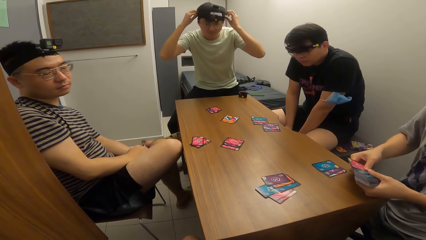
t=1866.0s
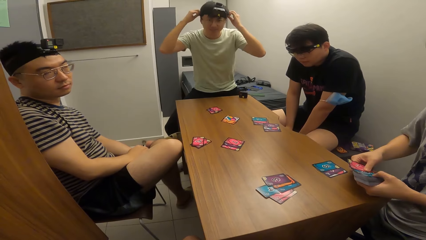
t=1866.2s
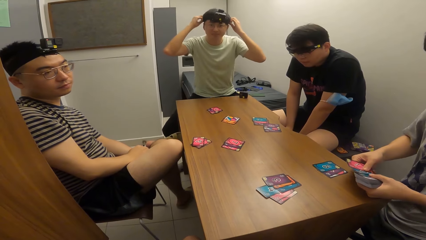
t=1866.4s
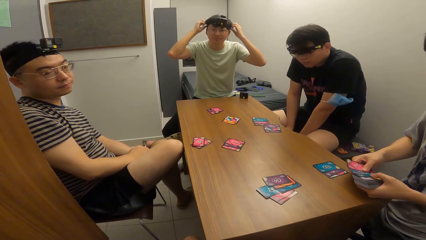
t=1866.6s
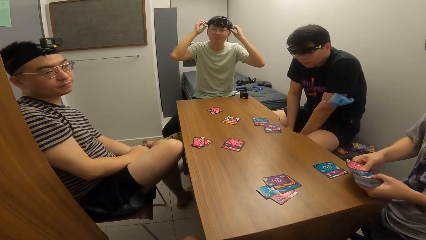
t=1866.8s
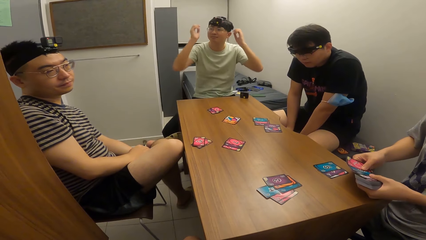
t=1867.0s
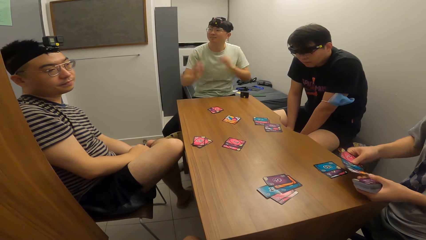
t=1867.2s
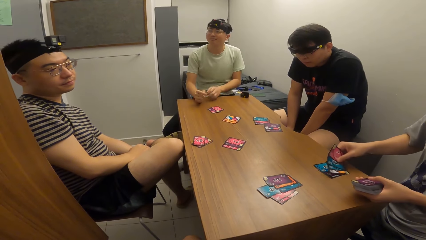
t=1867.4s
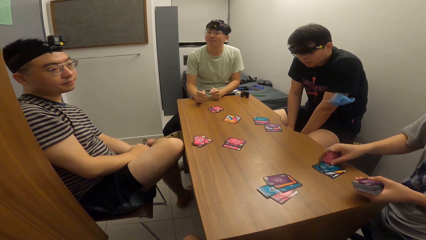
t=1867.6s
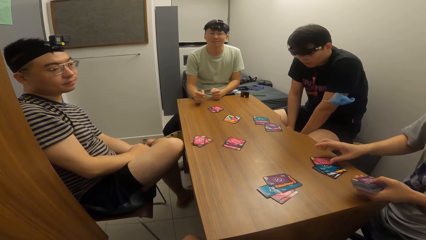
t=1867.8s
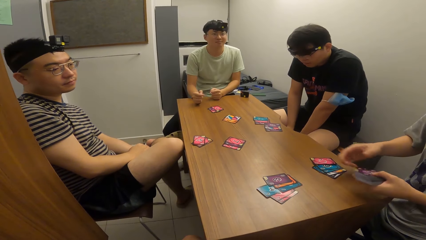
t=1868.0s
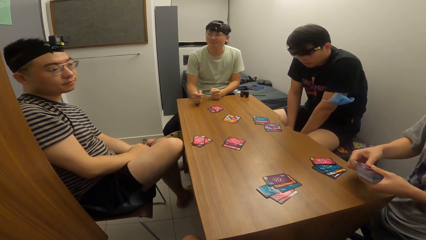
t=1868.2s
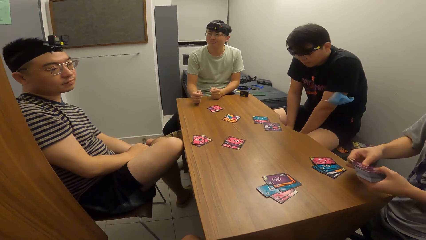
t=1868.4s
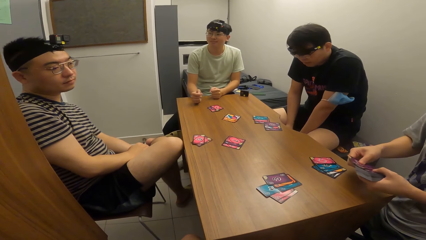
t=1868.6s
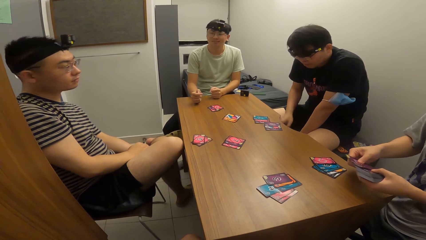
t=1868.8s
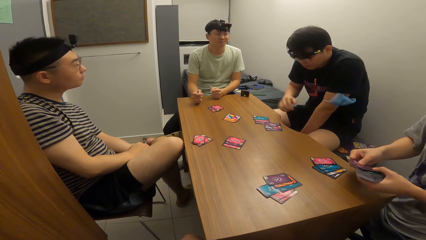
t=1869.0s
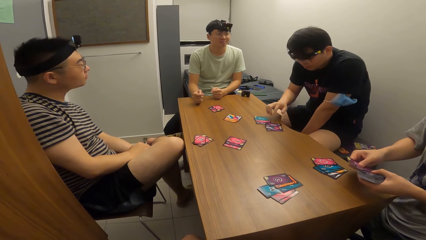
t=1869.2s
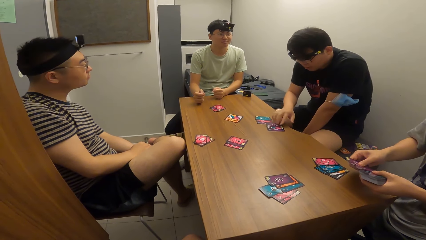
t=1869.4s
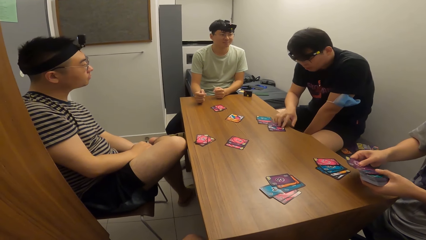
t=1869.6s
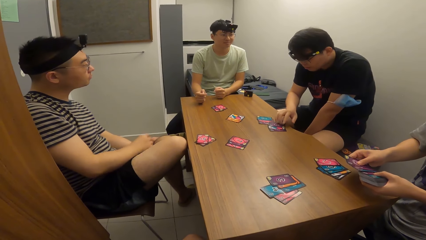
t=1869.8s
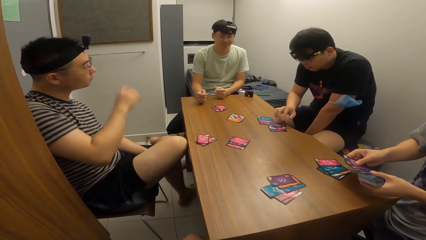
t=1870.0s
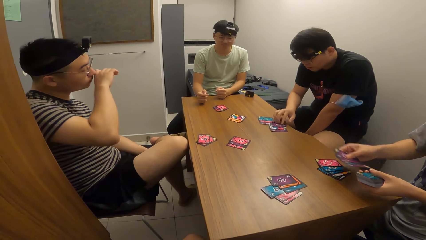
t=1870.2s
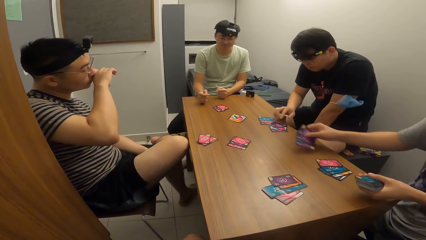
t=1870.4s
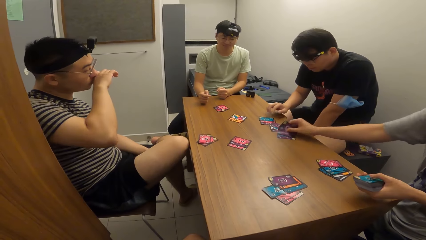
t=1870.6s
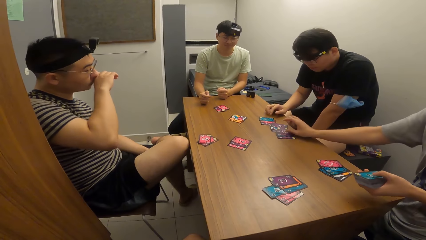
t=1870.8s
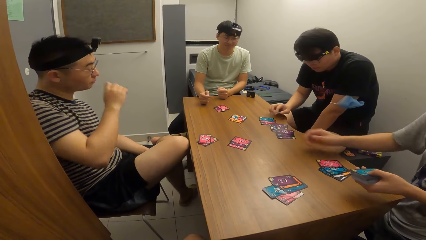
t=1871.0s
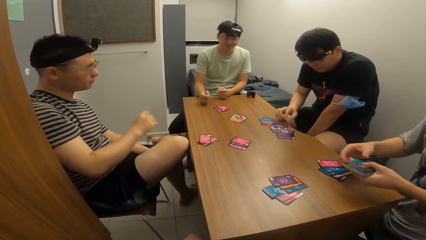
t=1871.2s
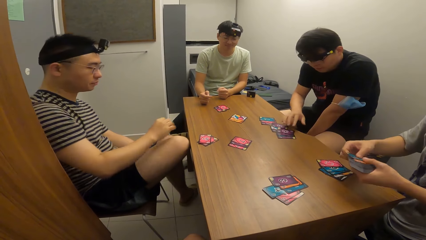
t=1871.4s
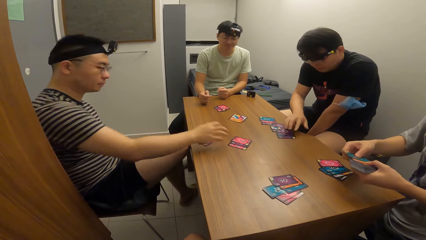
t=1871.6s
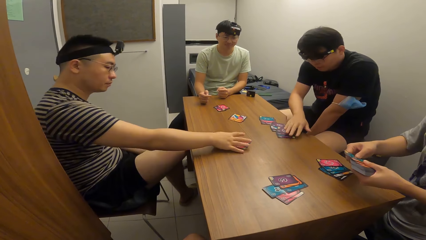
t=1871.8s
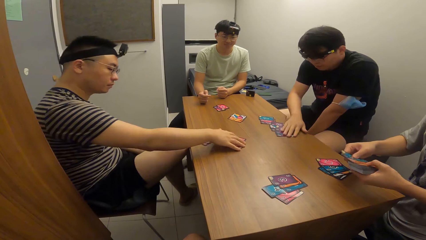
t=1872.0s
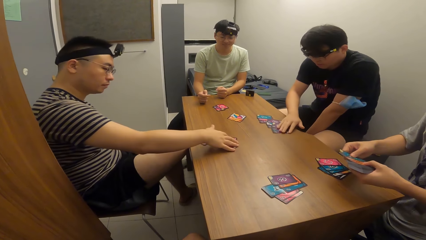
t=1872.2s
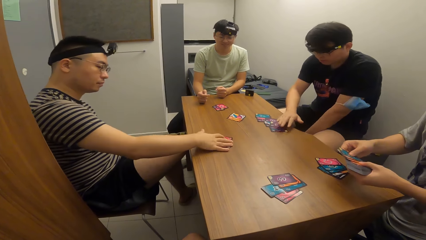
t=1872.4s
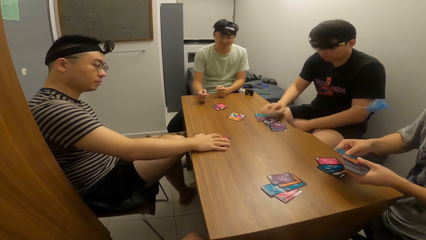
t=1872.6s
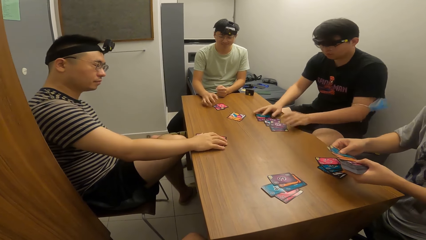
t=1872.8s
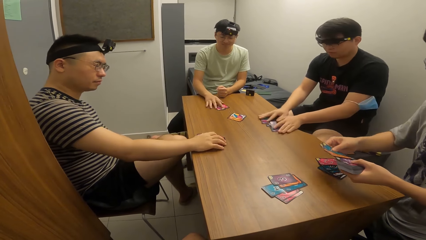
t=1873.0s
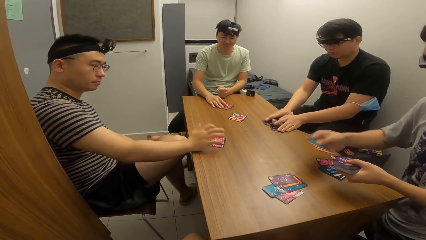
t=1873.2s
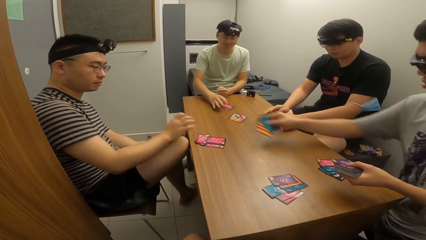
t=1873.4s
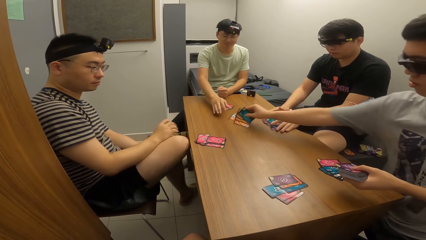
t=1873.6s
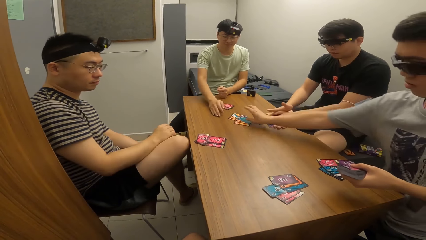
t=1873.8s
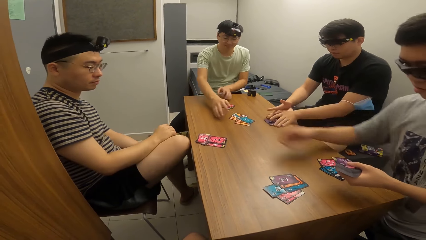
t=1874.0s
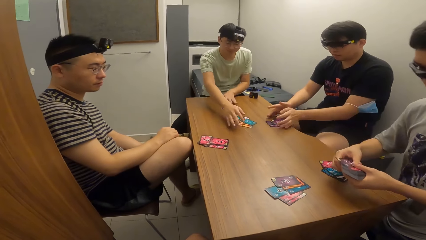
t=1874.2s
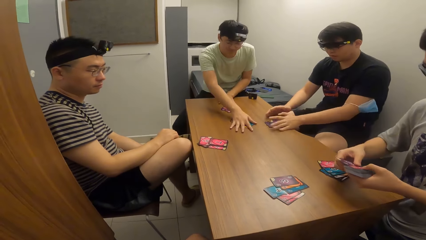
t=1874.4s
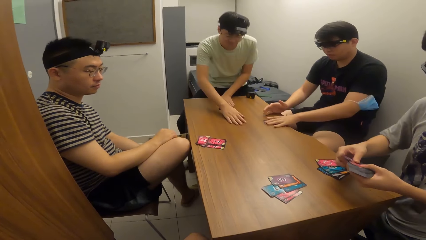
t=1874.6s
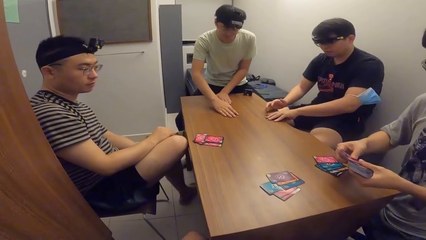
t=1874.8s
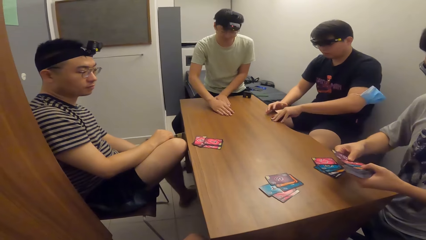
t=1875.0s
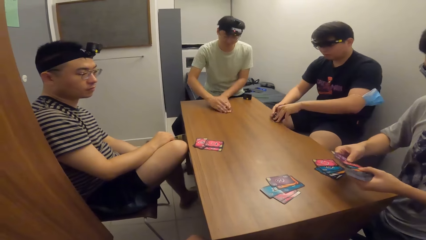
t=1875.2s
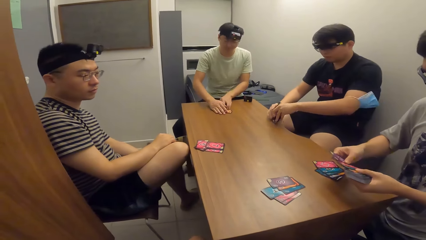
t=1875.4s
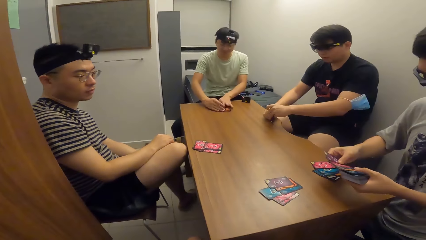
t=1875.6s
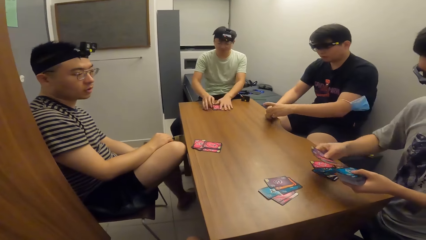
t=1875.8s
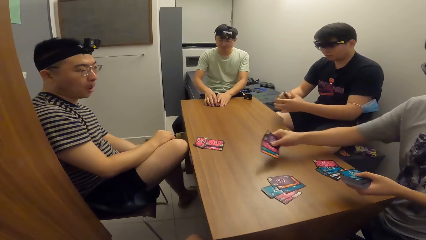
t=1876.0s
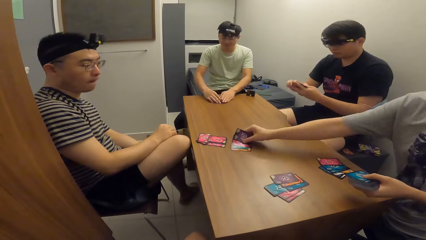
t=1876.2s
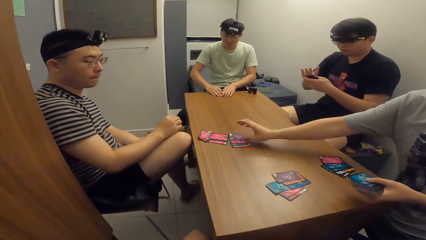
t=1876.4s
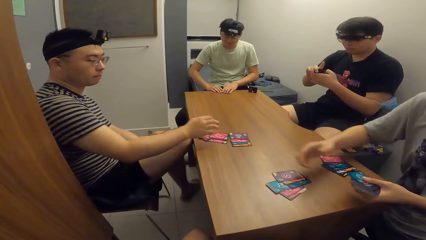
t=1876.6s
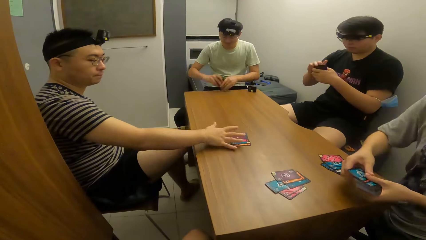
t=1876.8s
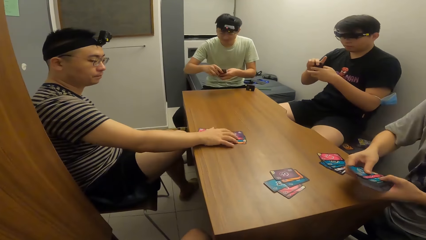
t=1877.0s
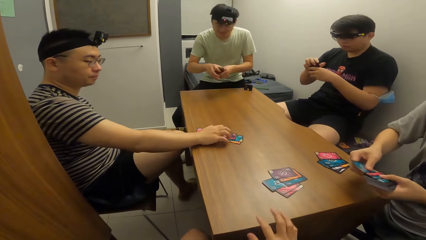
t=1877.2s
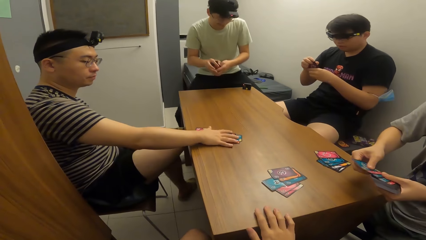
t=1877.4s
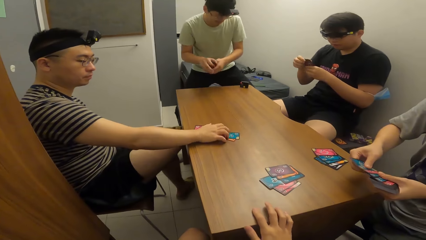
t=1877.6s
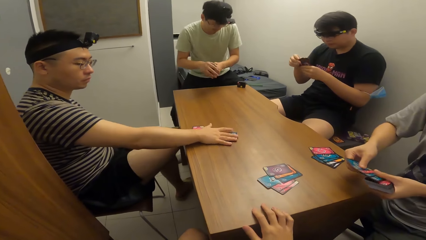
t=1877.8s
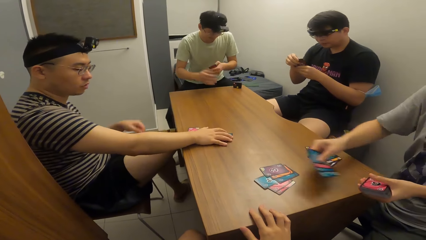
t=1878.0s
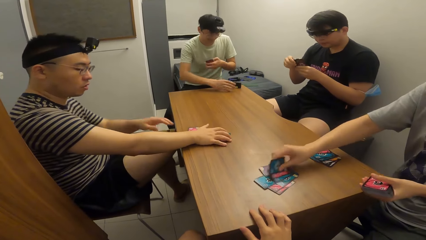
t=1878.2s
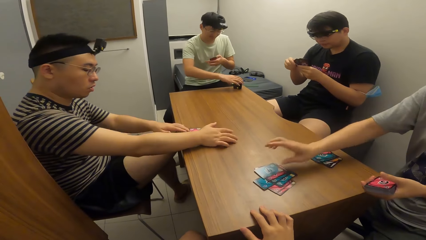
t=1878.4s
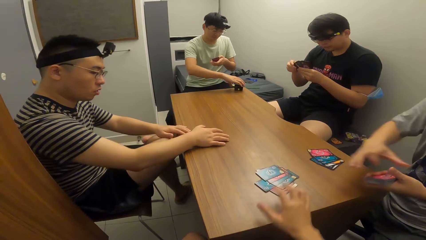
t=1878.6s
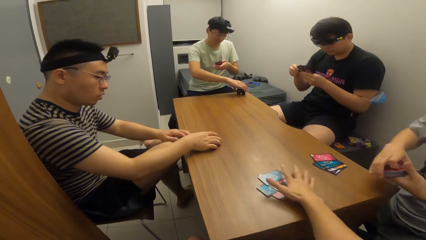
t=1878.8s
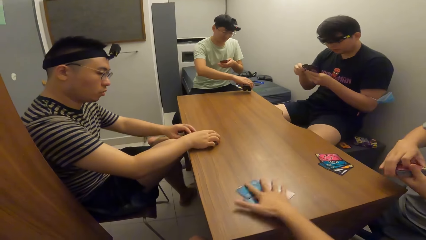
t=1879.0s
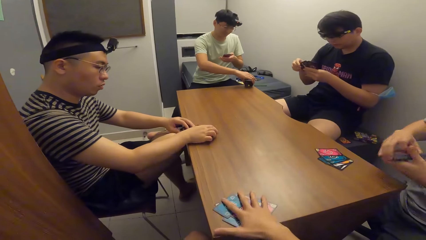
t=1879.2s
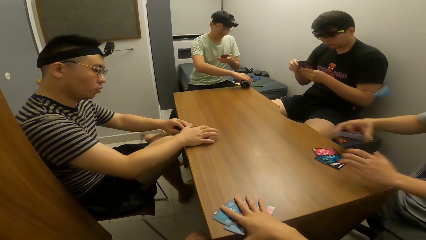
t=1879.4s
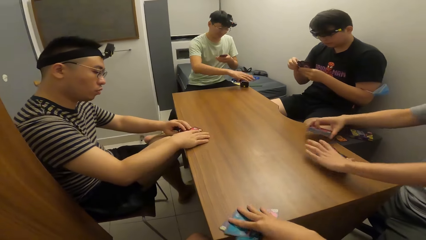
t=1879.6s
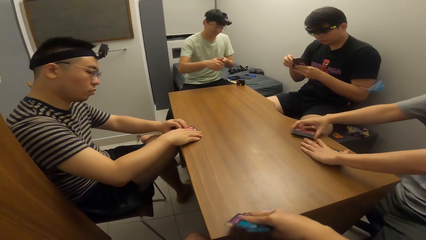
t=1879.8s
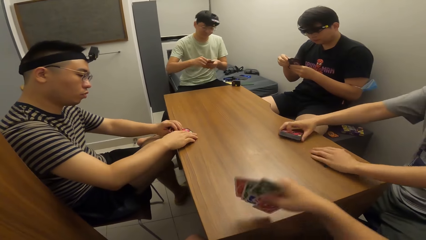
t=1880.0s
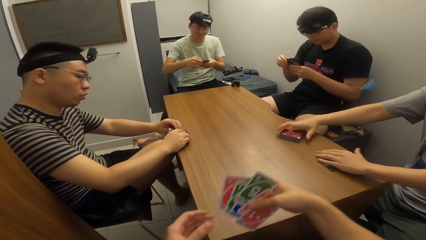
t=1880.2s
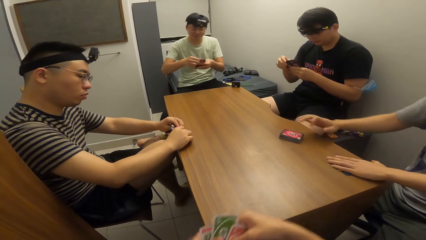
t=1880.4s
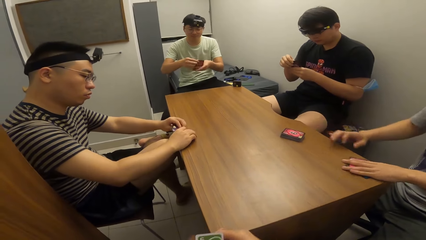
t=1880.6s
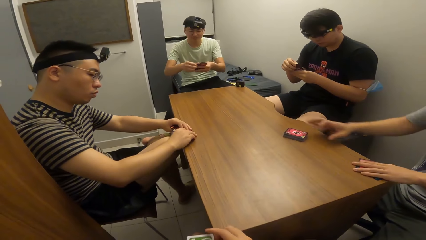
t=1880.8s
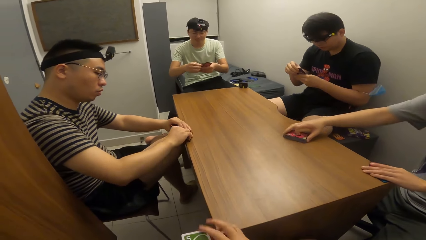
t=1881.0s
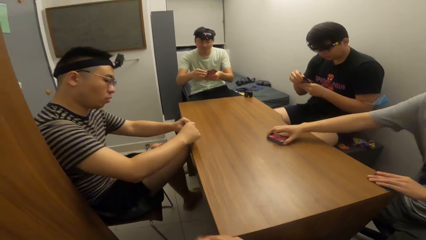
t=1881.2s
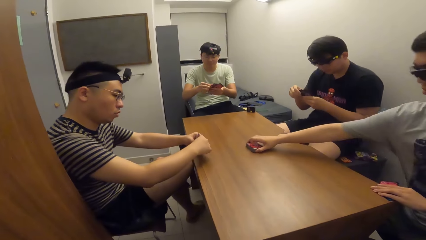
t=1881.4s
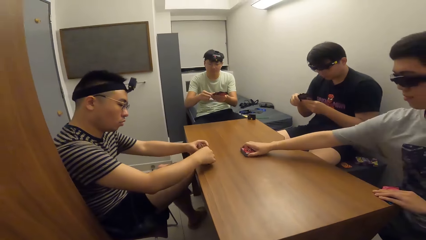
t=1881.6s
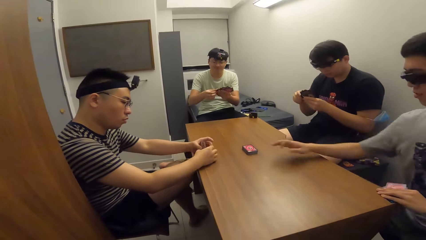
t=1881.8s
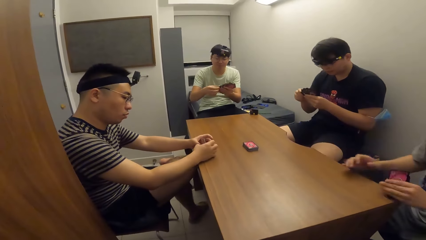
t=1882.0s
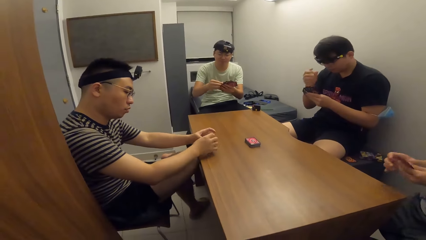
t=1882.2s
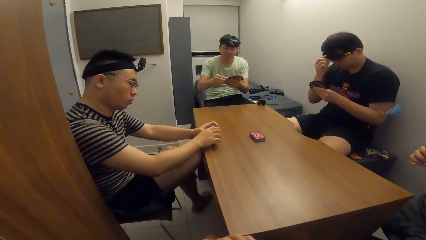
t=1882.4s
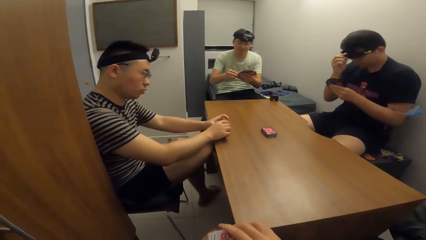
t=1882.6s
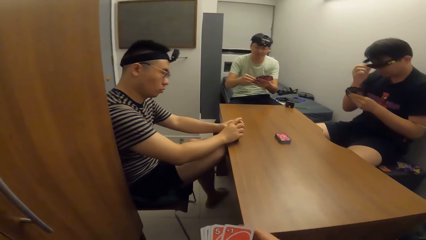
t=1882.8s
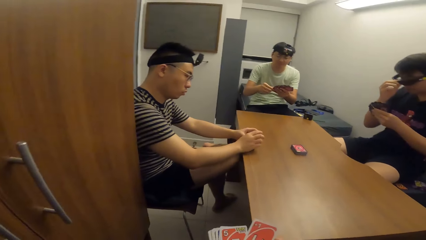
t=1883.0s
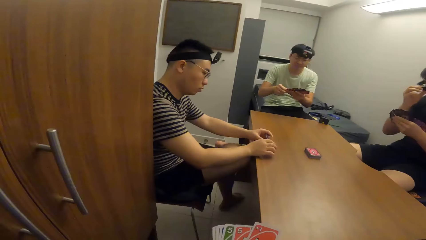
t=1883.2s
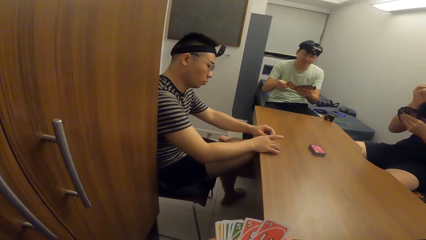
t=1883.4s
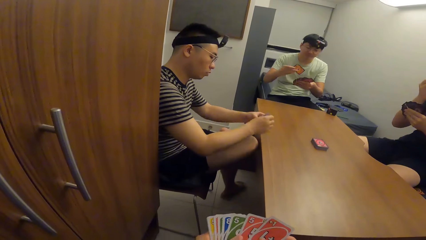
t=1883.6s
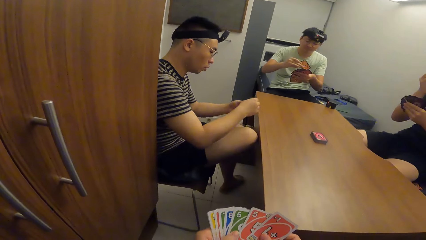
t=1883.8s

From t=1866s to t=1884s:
A man touches the playing cards on the table with his right hand. The man adjusts the playing cards on the table with his right hand. Another man adjusts the playing cards on the table with his left hand. A third man adjusts the playing cards on the table with both hands. The second man adjusts the playing cards on the table with his left hand. The camera wearer picks up the playing cards on the table with his right hand. A fourth man passes the playing cards in his left hand to his right hand, drops the playing cards on the table with his right hand, picks up the playing cards on the table with his left hand, and adjusts the playing cards on the table with his right hand.
